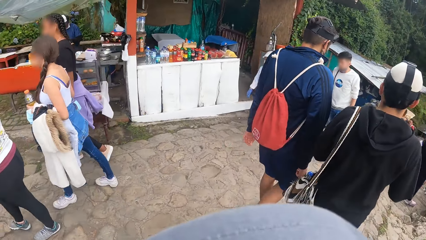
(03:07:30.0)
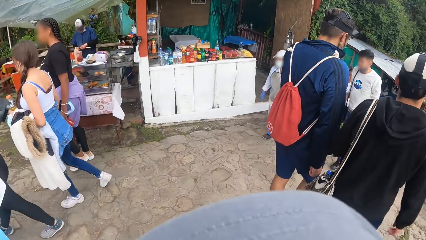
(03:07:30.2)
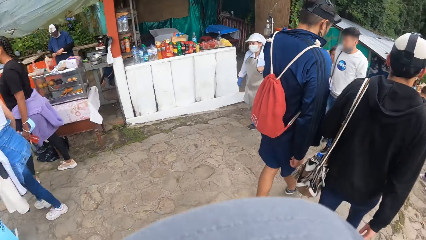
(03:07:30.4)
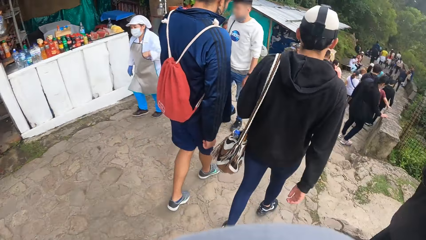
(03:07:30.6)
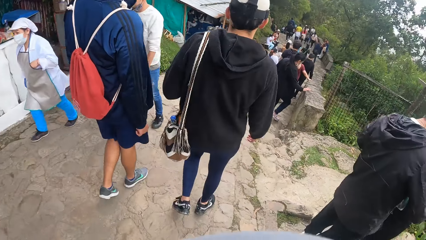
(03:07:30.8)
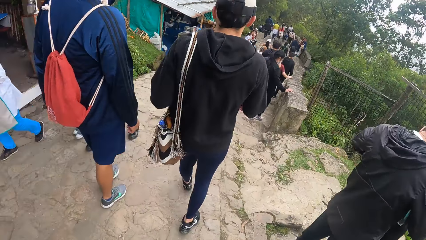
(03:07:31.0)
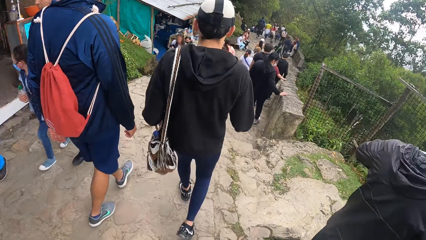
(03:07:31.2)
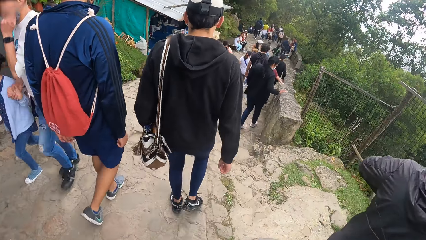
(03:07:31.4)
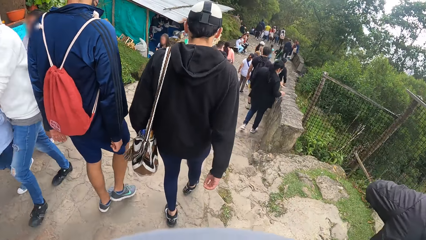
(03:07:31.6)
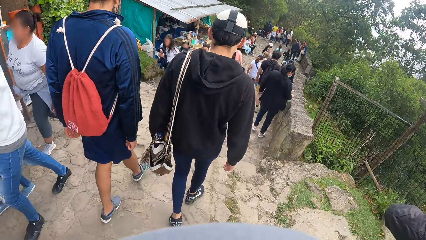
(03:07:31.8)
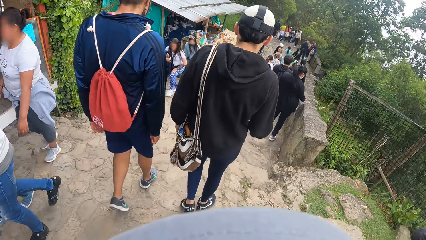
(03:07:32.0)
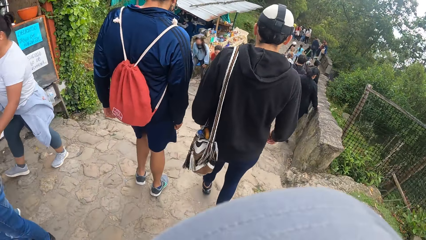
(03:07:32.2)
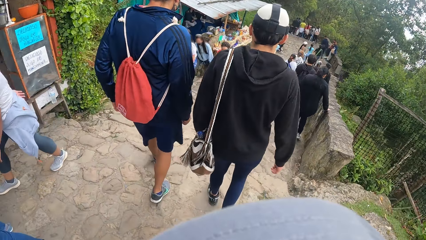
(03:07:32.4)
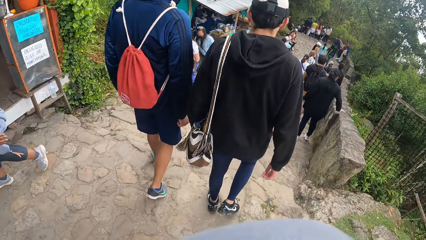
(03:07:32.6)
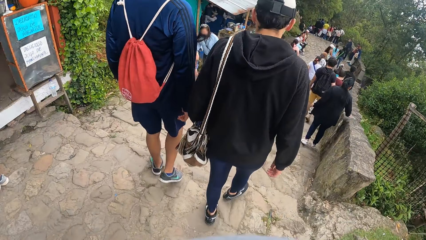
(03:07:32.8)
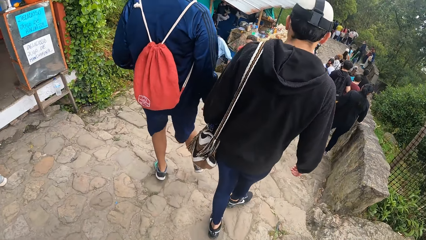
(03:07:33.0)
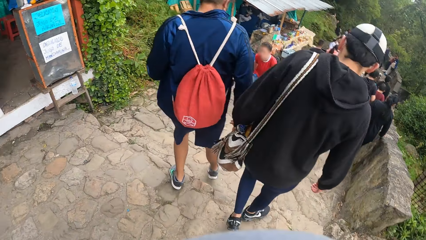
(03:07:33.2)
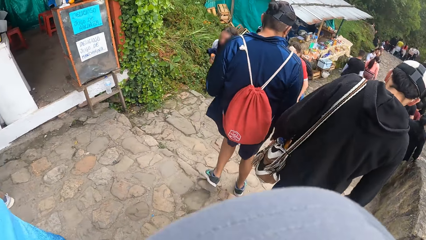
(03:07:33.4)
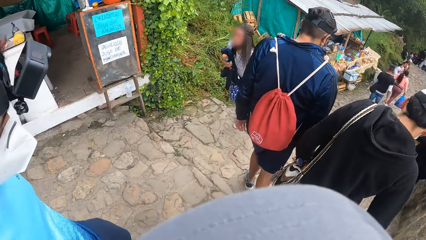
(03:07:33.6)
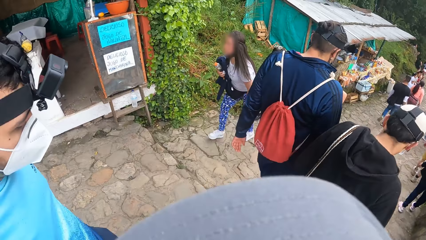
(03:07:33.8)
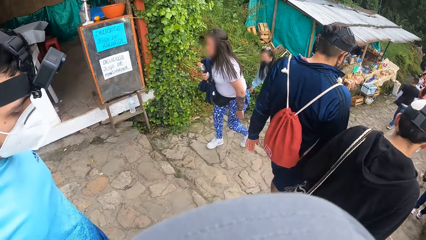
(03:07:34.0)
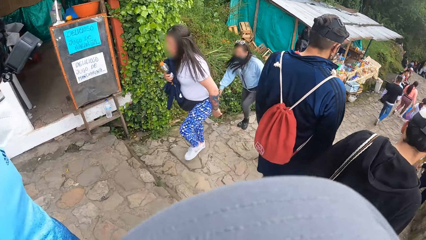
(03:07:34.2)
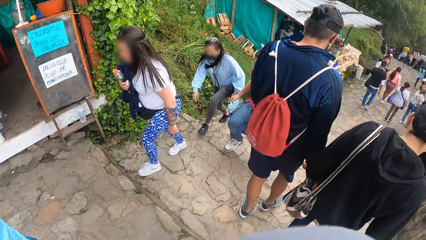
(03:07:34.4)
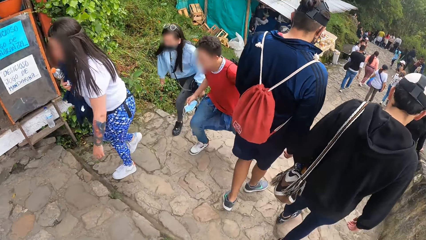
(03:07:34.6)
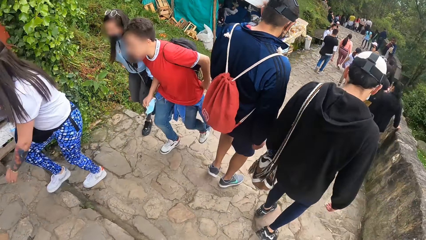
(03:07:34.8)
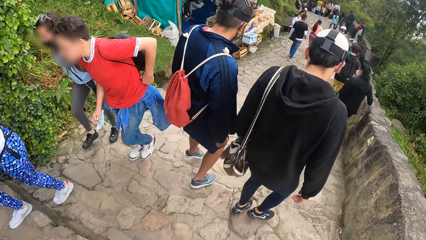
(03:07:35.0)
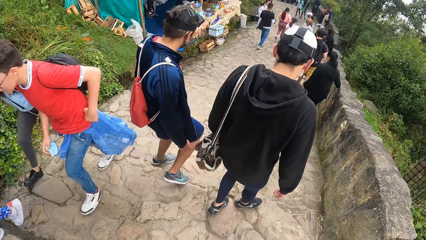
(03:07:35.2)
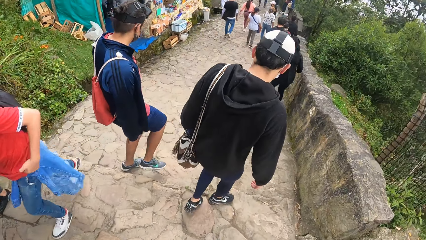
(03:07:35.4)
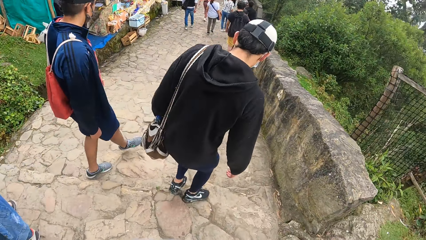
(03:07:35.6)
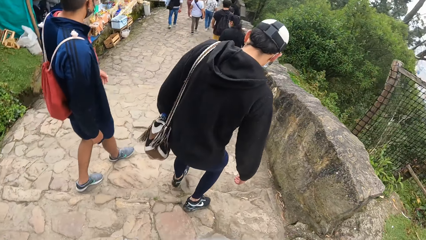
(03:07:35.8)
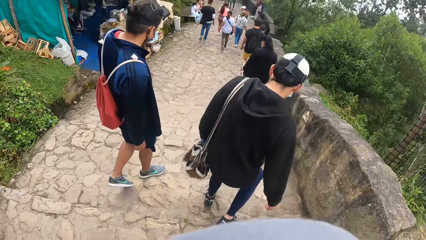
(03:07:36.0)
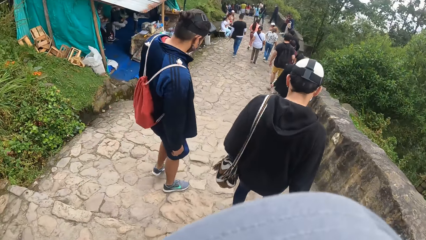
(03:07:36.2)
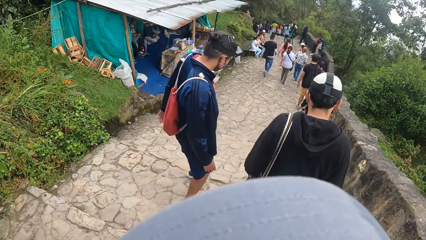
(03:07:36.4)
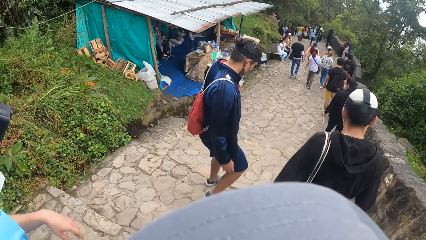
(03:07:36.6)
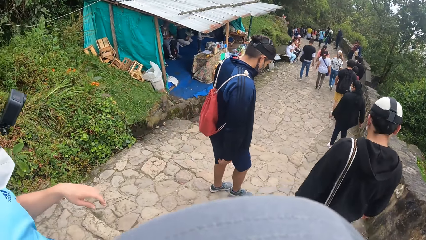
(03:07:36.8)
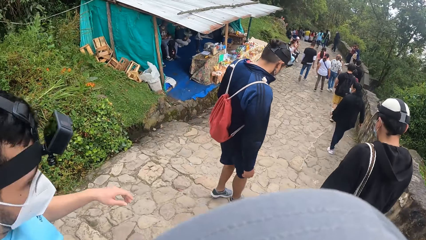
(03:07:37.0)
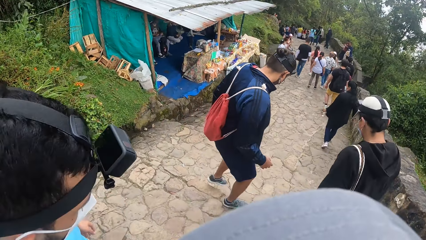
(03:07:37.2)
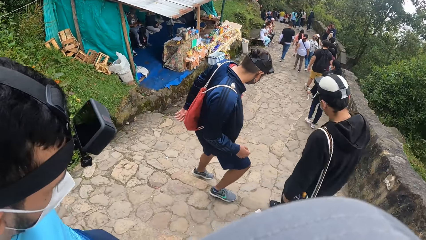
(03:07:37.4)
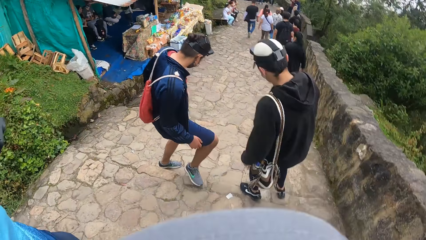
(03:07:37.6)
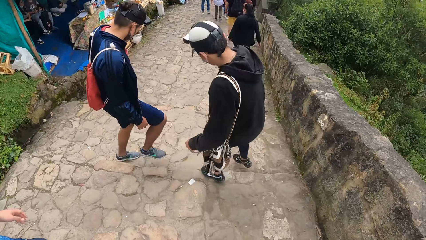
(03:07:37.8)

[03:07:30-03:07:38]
The man adjusts his jacket with his left hand.

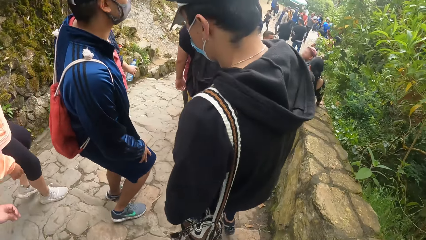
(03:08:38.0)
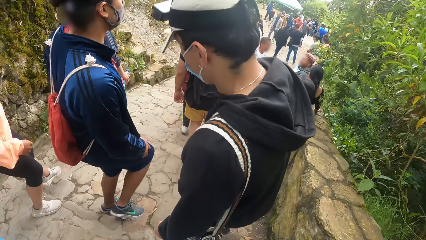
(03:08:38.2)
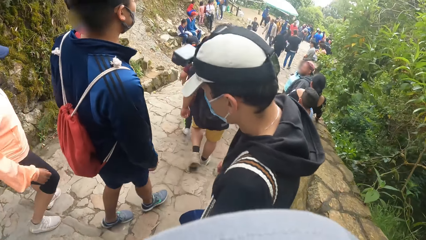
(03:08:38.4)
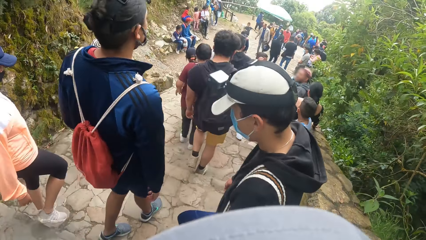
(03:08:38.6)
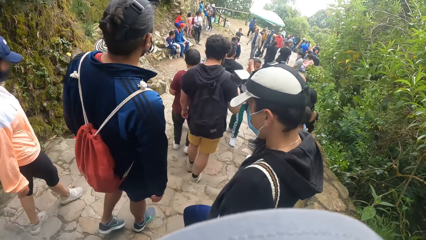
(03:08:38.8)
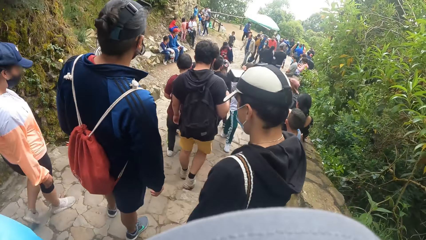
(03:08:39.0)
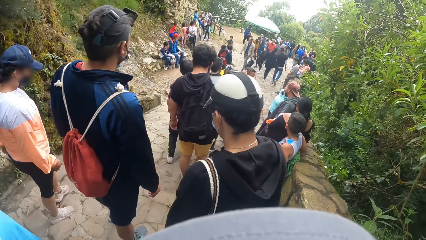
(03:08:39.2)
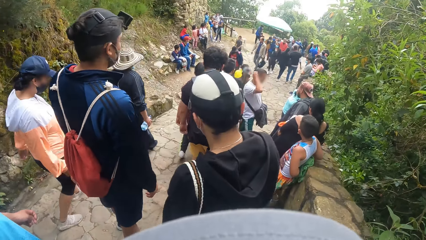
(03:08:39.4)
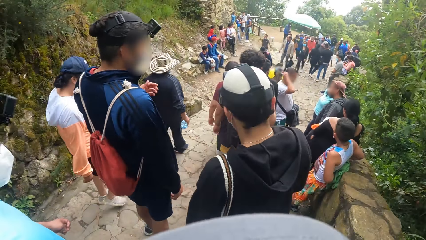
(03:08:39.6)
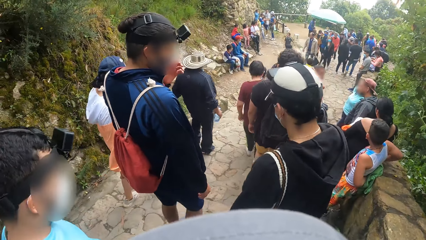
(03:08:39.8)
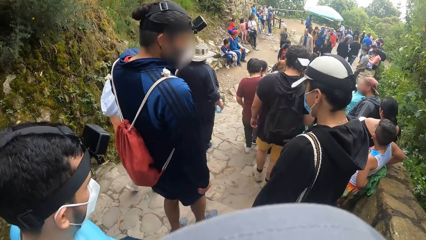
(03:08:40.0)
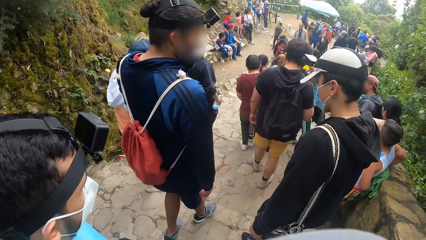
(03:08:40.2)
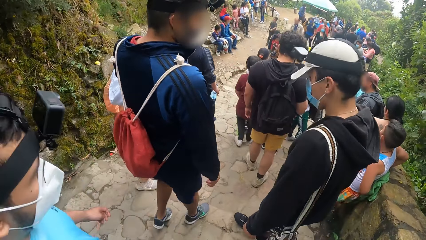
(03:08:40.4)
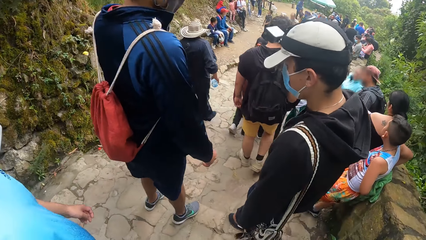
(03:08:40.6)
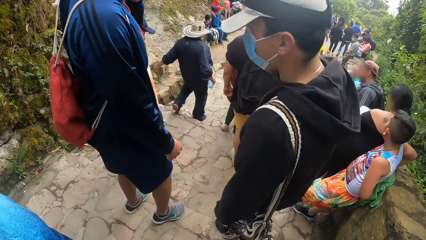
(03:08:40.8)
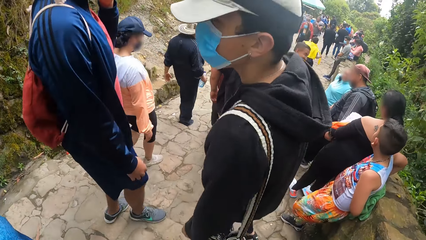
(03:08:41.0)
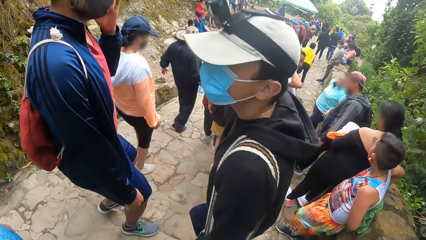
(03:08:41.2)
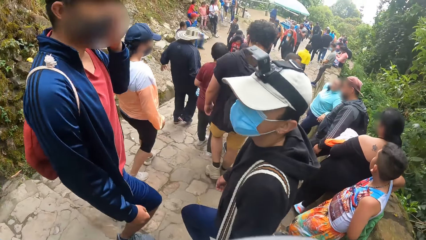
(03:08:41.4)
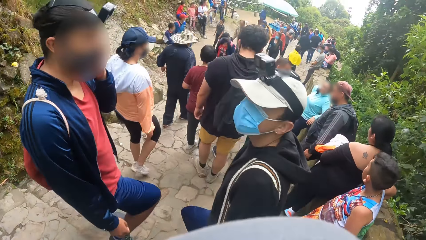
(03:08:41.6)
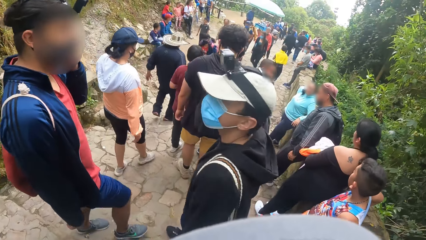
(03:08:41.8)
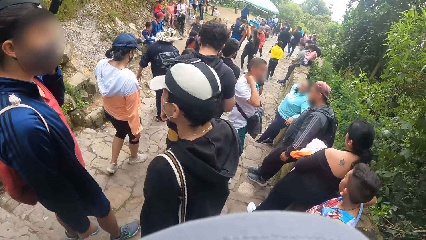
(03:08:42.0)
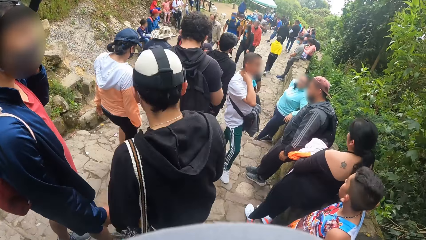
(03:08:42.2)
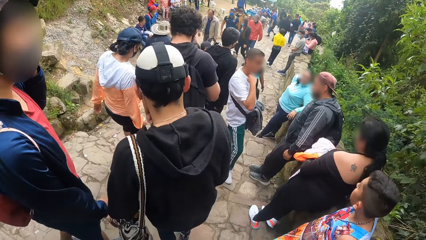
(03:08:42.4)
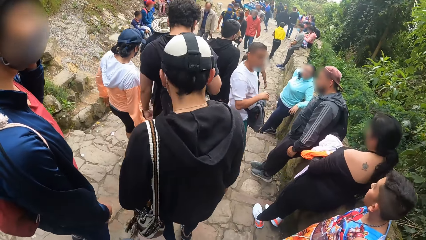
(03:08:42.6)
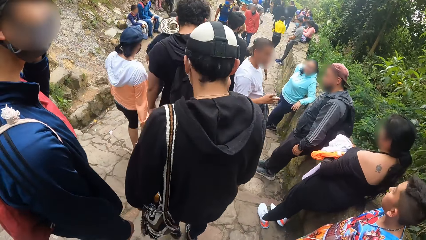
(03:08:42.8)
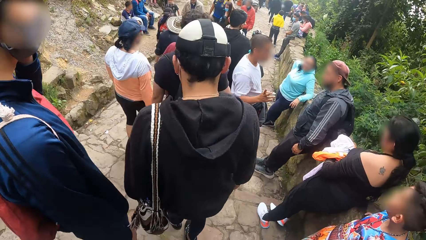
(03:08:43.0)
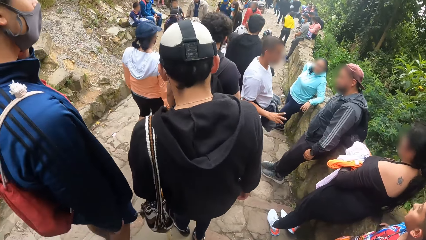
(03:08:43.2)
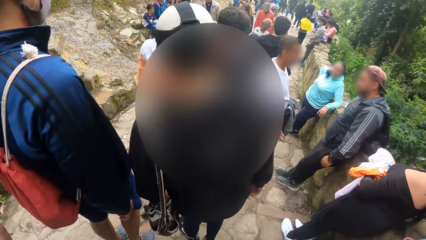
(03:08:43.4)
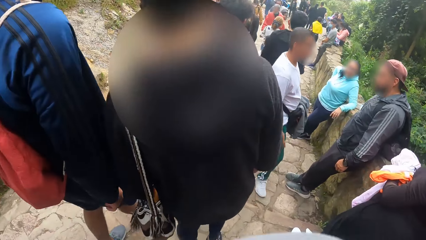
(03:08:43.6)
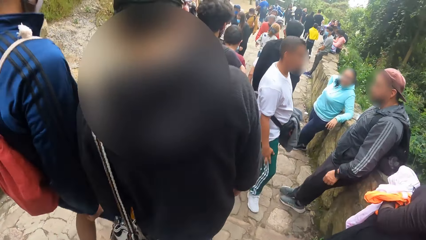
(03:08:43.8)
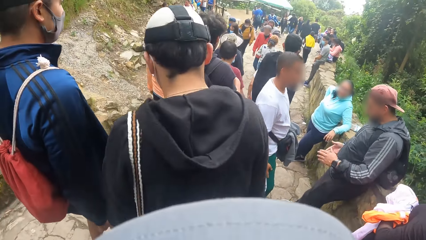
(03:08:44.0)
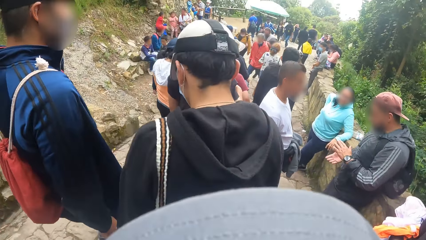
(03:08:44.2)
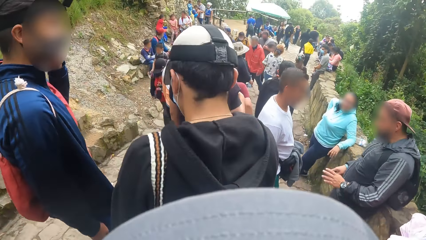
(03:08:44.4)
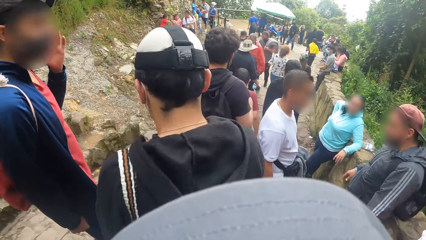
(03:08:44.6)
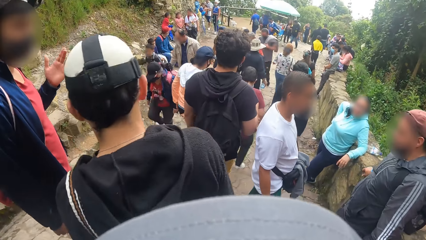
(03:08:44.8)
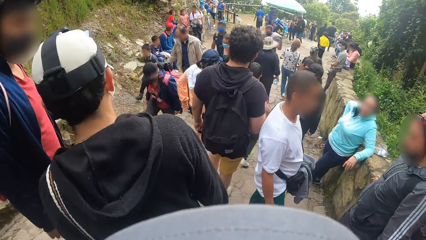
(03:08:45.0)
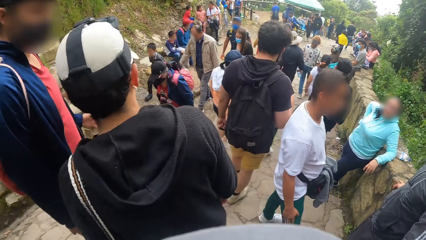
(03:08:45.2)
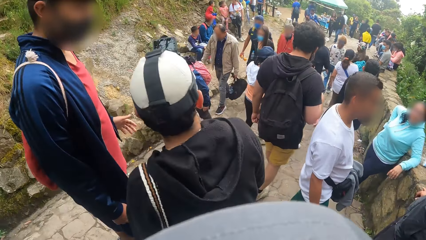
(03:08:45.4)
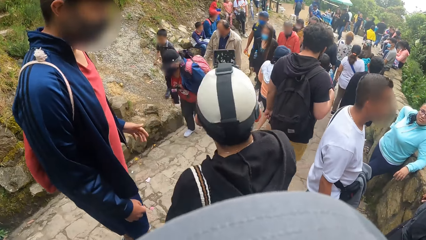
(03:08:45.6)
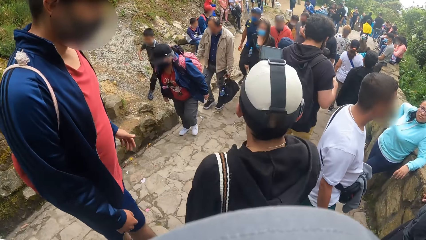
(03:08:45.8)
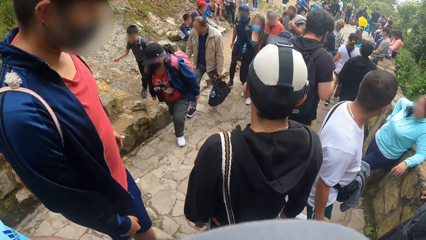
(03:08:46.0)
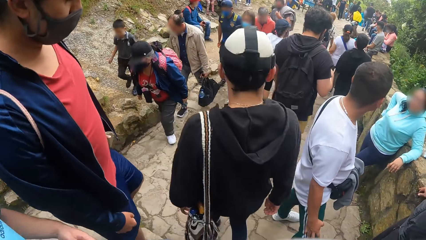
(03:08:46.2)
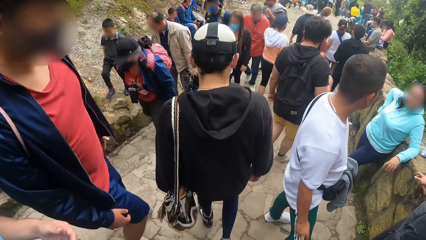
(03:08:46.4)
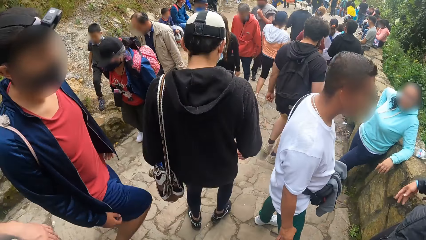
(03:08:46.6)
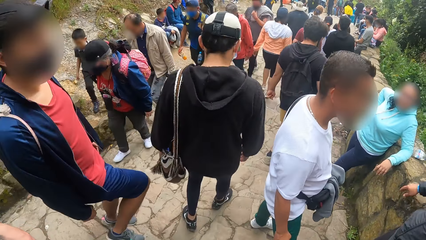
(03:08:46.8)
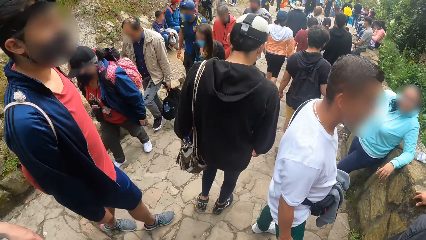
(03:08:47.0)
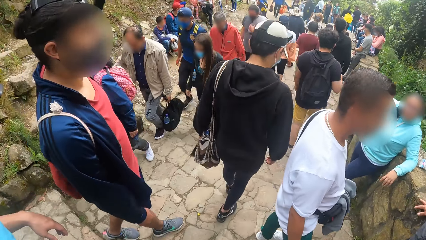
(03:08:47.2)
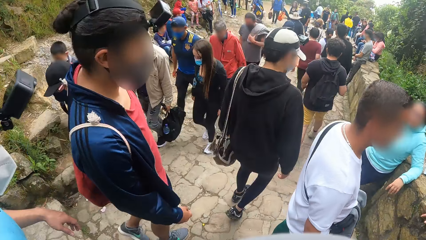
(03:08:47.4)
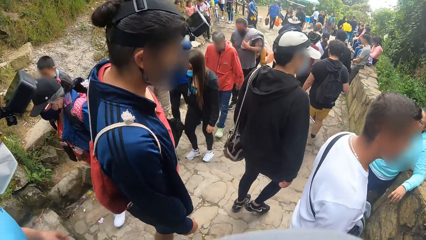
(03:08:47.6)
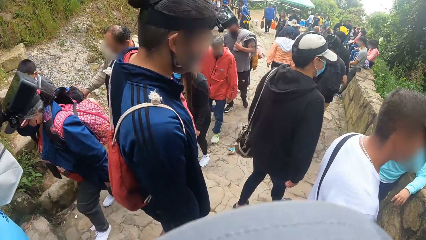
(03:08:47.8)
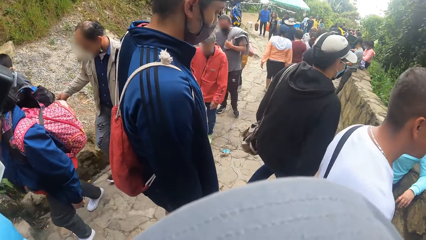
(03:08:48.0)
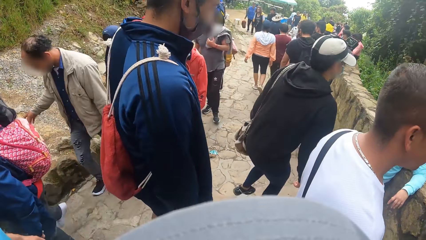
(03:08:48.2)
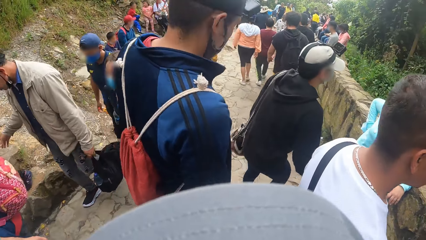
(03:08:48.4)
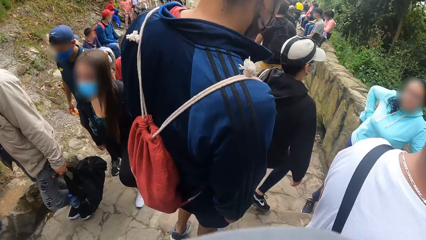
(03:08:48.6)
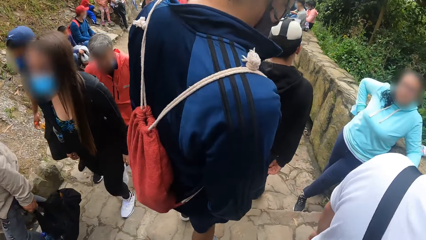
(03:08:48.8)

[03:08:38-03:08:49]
The man adjusts his mask on his face with his left hand.
